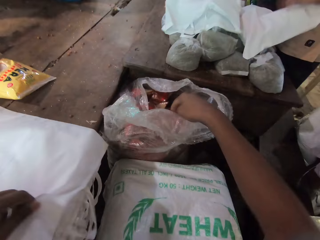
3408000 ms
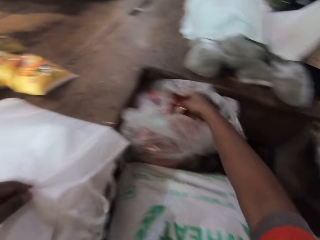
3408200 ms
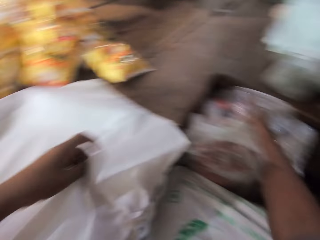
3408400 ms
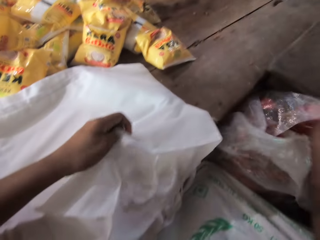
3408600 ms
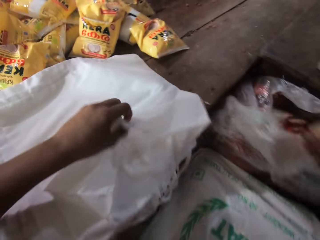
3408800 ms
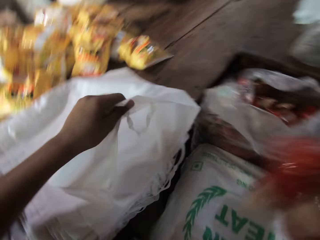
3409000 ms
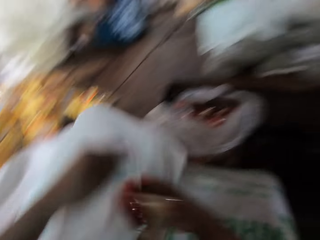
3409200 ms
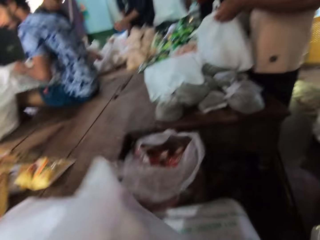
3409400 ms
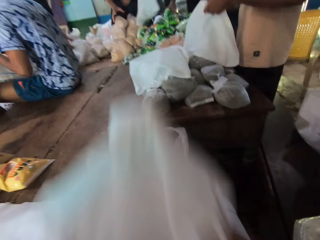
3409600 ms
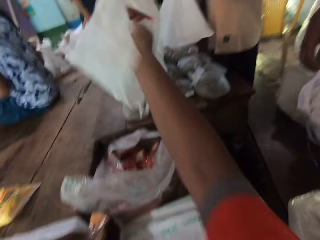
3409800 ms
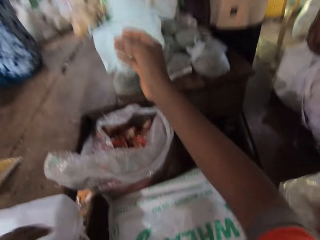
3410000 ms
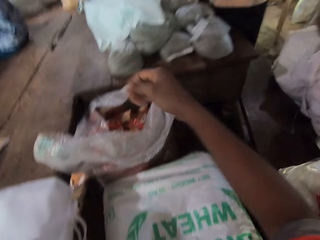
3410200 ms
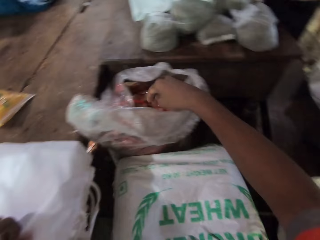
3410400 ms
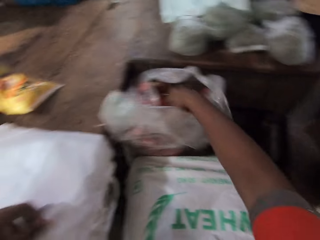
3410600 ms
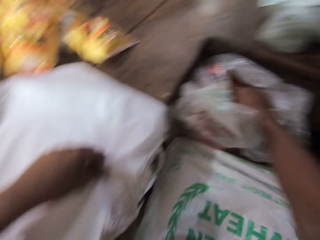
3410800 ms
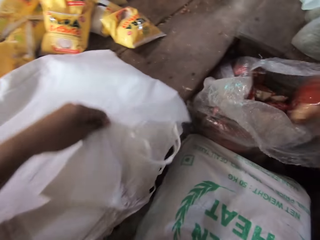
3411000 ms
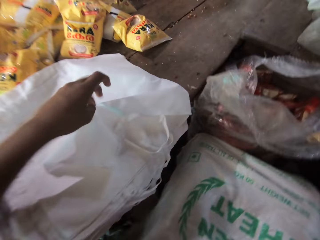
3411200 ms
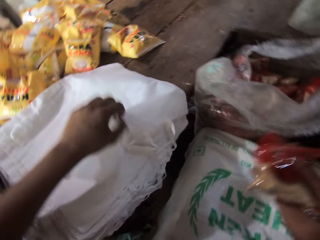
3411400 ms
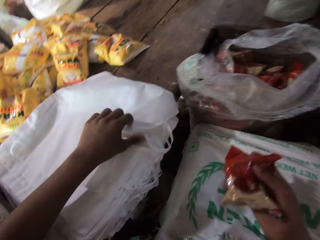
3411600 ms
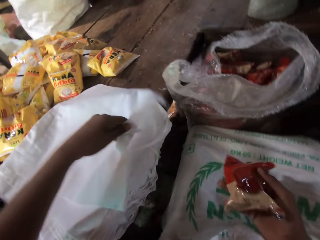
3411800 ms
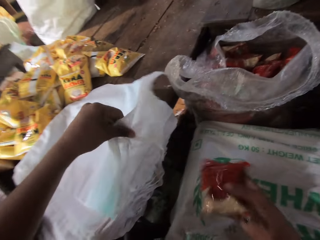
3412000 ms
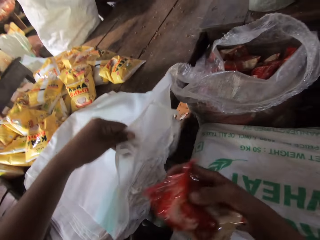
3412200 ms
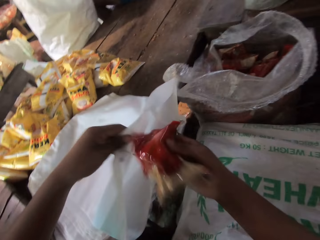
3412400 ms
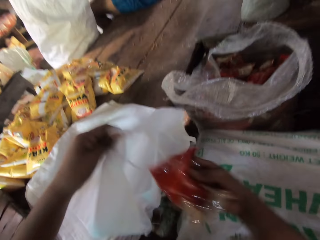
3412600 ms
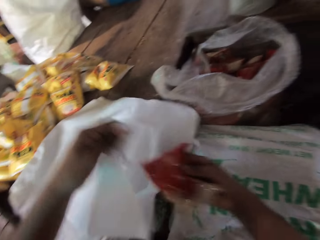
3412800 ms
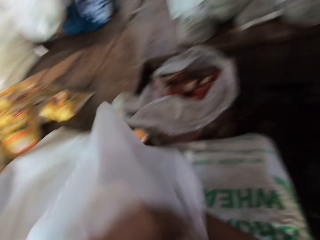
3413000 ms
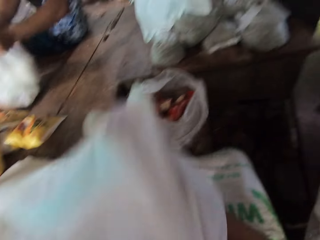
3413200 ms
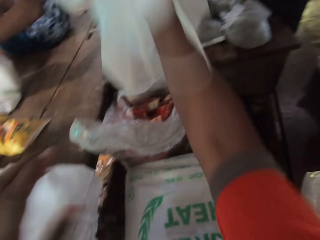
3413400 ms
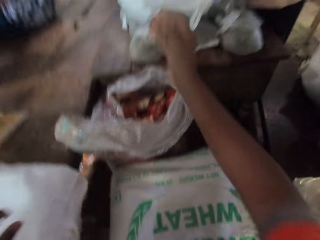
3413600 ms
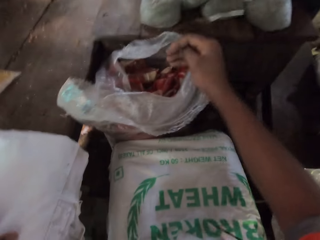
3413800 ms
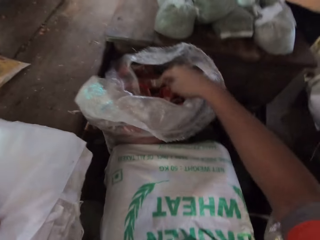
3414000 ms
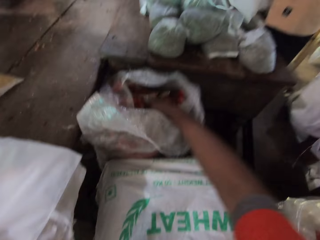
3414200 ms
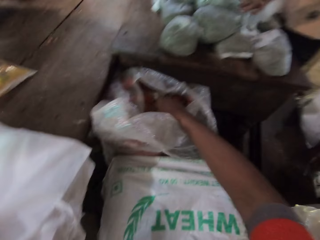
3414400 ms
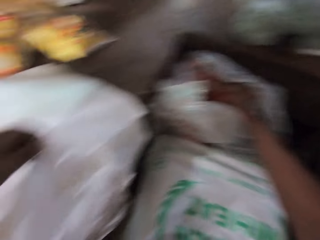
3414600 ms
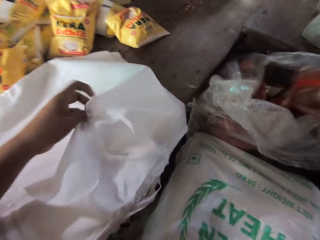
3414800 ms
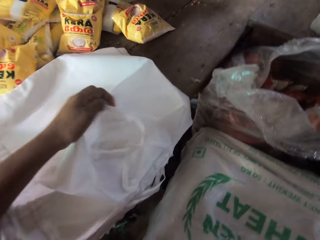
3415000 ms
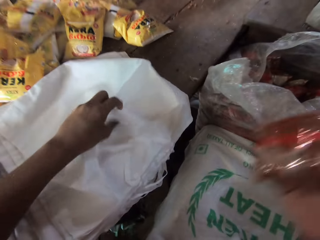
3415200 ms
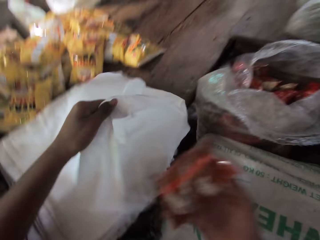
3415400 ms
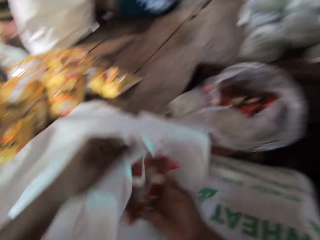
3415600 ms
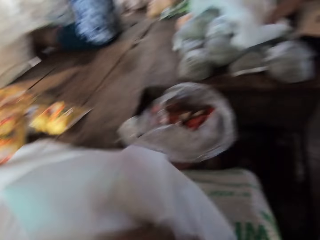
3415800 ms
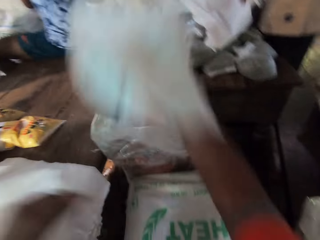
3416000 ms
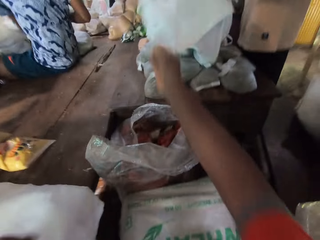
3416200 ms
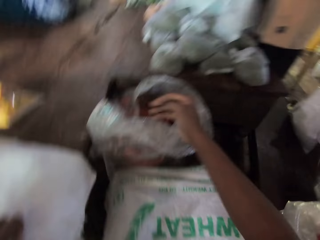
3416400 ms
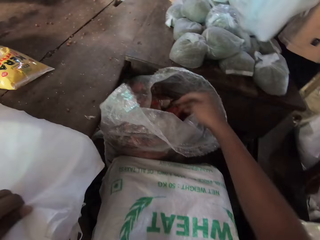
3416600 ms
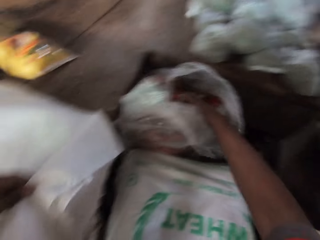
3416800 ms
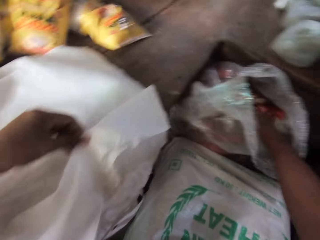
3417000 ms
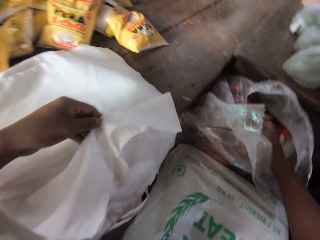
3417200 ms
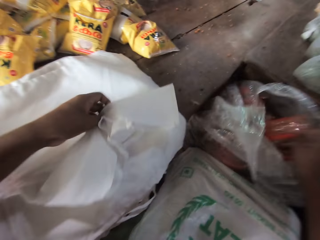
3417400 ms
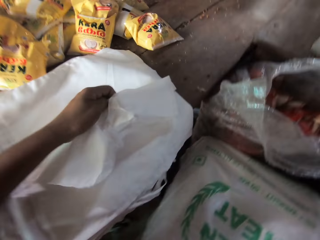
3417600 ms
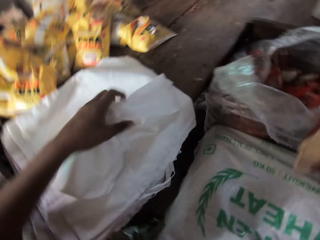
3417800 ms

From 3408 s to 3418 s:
The camera wearer picks up a bag from the table with his left hand. He picks up a food item from the sack with his right hand. He puts the food item into the bag with his right hand. He throws the bag on the table with his right hand. He picks up a bag from the table with his left hand. He picks up a food item from the sack with his right hand. He puts the food item into the bag with his right hand. He throws the bag on the table with his right hand. He picks up a food item from the sack with his right hand. He picks up a bag from the table with his left hand. He puts the food item into the bag with his right hand. He throws the bag on the table with his right hand. He picks up a bag from the table with his left hand. He picks up a food item from the sack with his right hand.

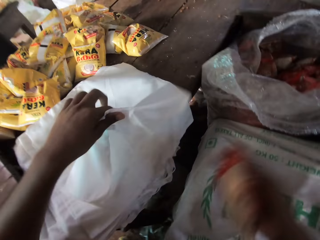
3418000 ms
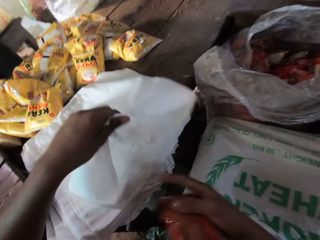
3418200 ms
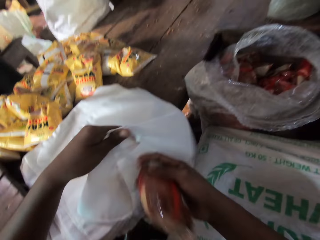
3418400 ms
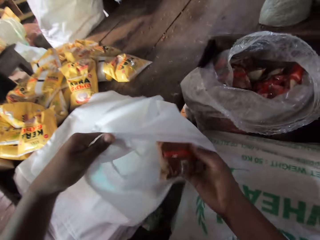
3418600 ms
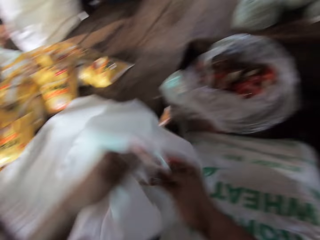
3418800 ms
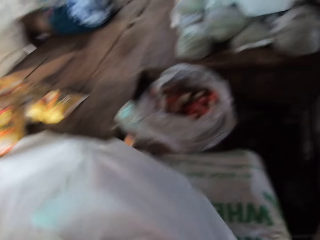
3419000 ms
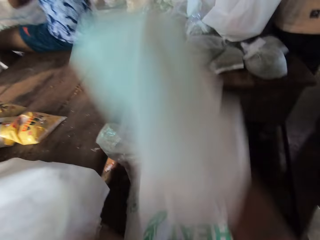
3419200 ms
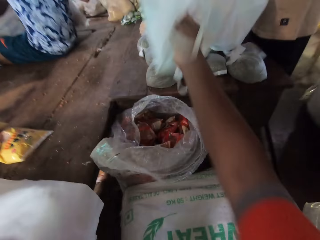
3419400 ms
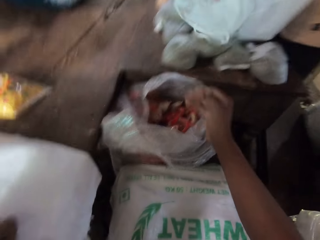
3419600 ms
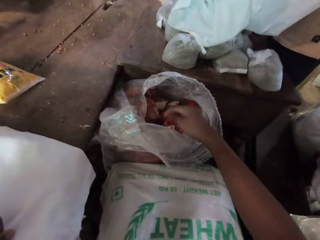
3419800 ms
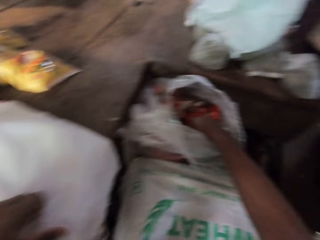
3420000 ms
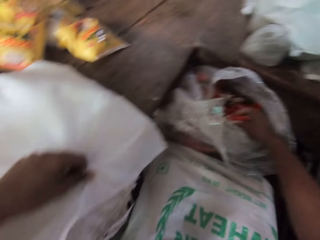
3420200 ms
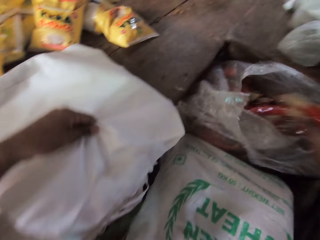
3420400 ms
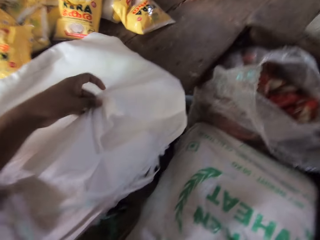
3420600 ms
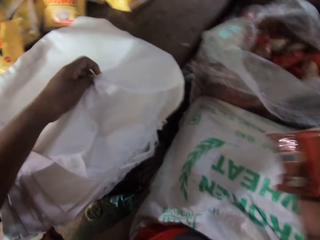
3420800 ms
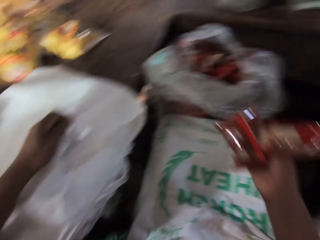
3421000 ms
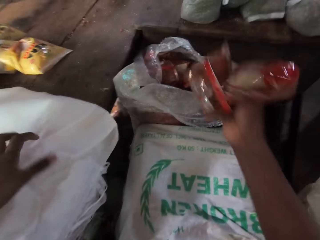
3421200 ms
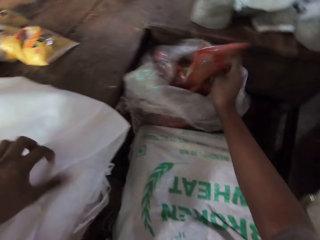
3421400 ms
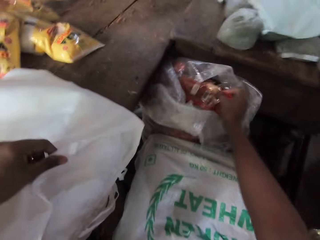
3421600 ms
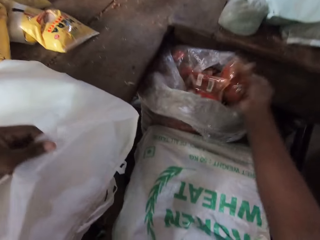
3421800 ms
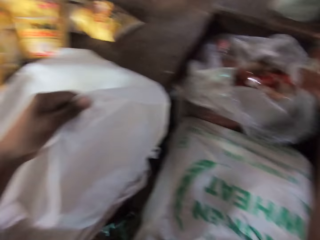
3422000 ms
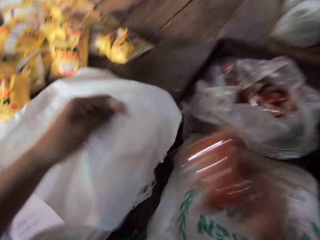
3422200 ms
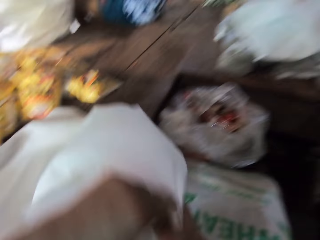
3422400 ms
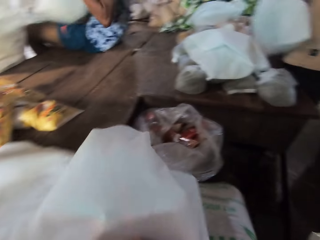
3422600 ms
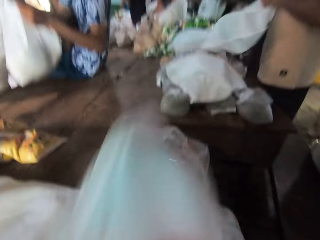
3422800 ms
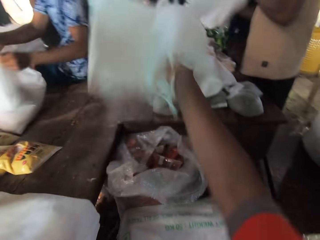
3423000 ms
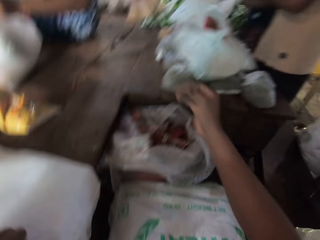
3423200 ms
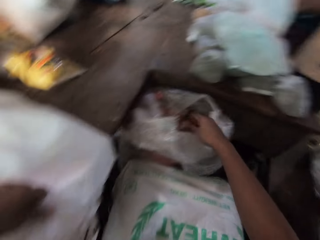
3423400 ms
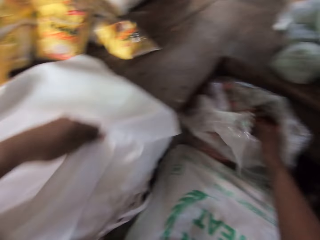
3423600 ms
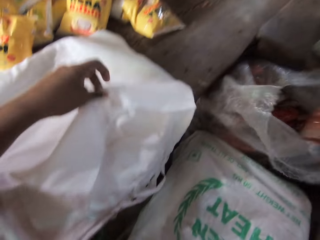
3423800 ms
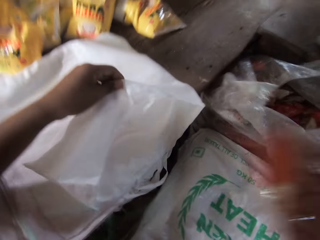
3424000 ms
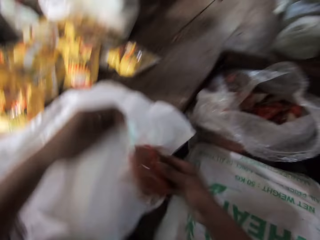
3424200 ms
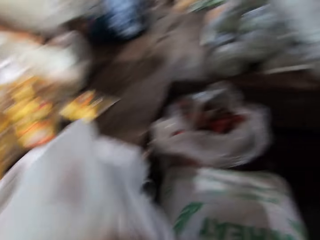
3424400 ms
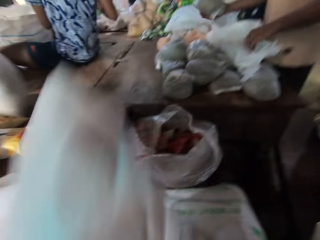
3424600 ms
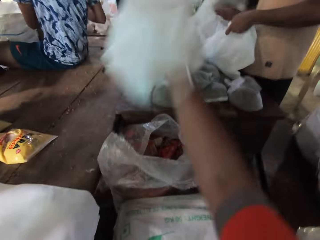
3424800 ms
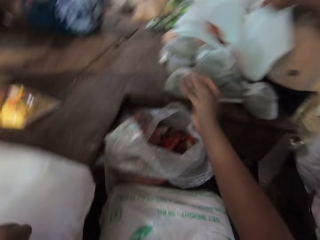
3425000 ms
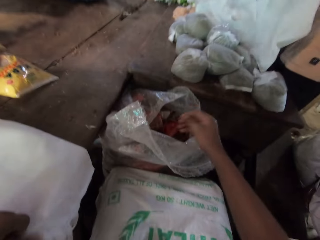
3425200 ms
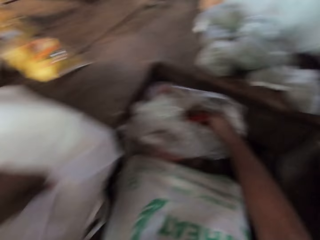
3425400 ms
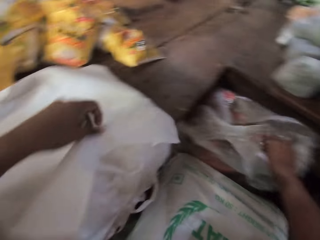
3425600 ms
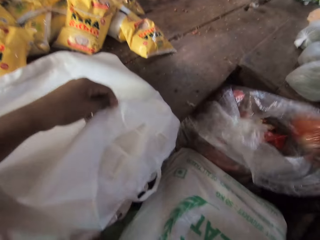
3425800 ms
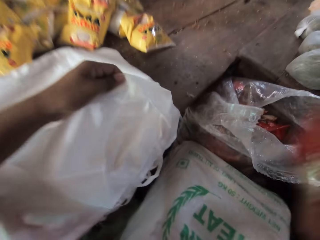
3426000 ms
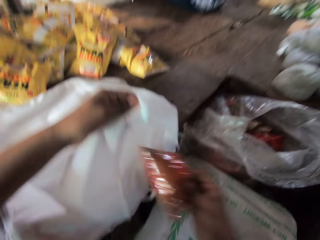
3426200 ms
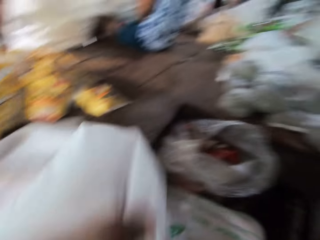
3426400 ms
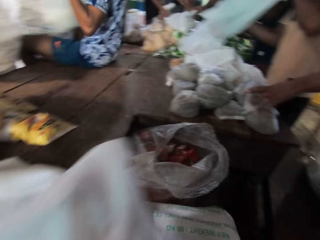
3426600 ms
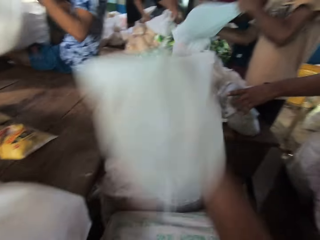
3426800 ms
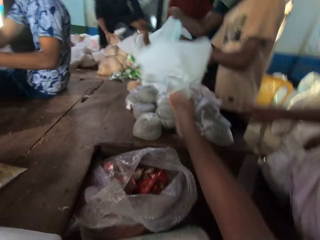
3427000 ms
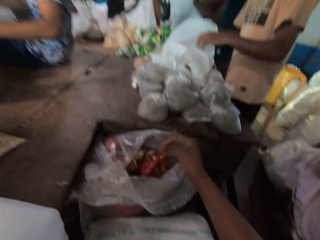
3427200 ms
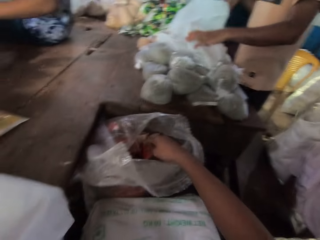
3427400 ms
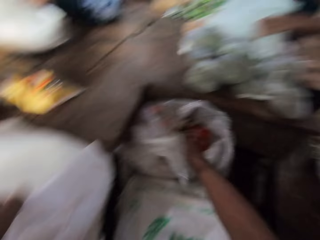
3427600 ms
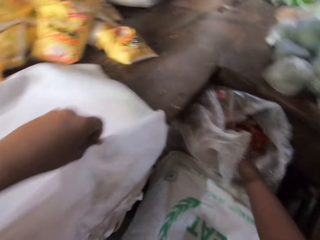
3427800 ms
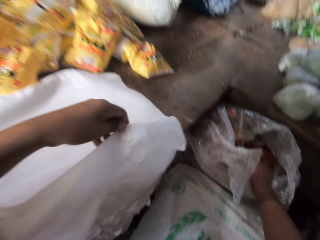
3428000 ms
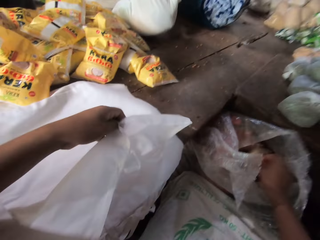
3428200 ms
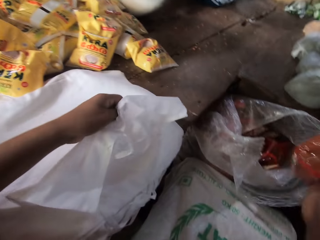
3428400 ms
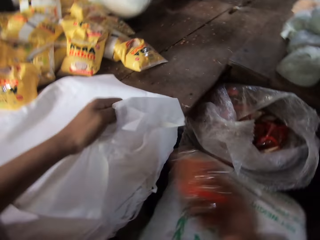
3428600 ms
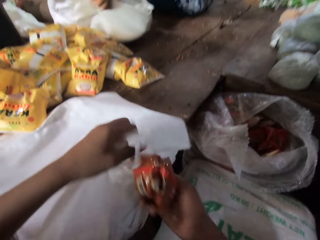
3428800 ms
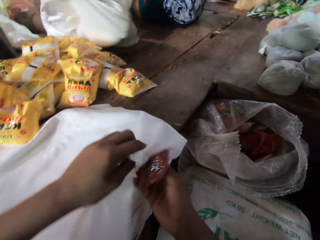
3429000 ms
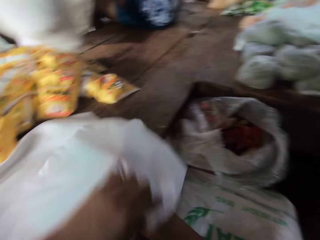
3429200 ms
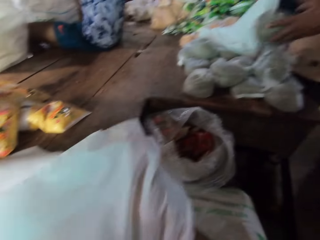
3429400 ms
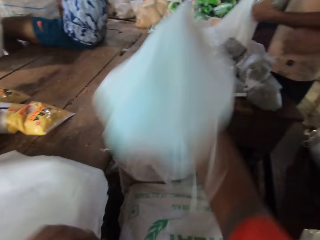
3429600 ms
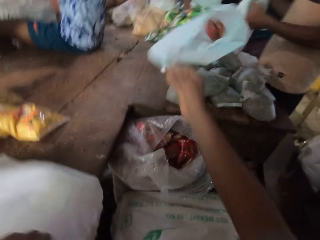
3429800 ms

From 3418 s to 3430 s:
The camera wearer puts the food item into the bag with his right hand. He throws the bag on the table with his right hand. He picks up a bag from the table with his left hand. He picks up food items from the sack with his right hand. He drops the food item into the sack with his right hand. He puts the food item into the bag with his right hand. He throws the bag on the table with his right hand. He picks up a bag from the table with his left hand. He picks up a food item from the sack with his right hand. He puts the food item into the bag with his right hand. The man puts a food item into a bag in his left hand with his right hand. The camera wearer throws the bag on the table with his right hand. He picks up a bag from the table with his left hand. He picks up a food item from the sack with his right hand. He puts the food item into the bag with his right hand. He throws the bag on the table with his right hand. He picks up a bag from the table with his left hand. He picks up a food item from the sack with his right hand. He puts the food item into the bag with his right hand. He throws the bag on the table with his right hand.
